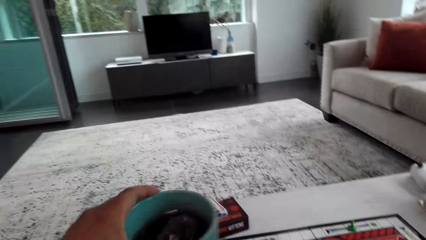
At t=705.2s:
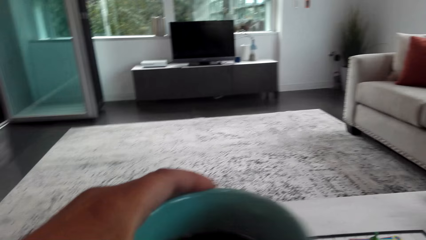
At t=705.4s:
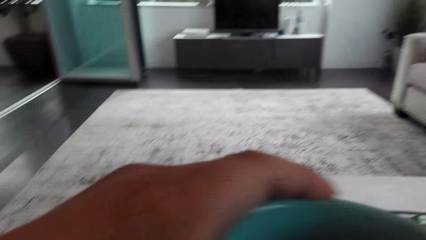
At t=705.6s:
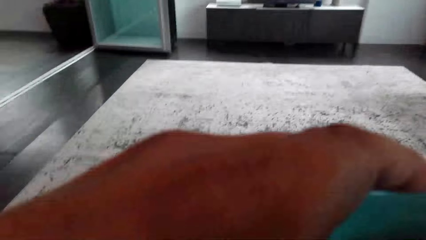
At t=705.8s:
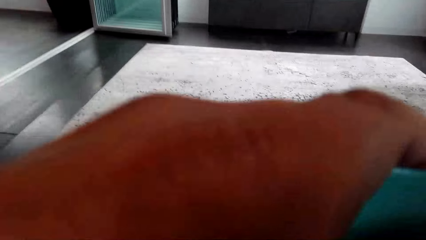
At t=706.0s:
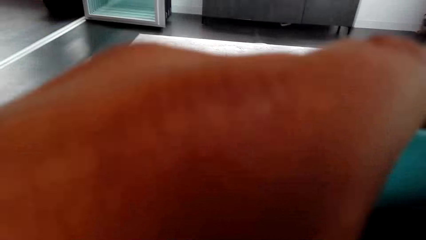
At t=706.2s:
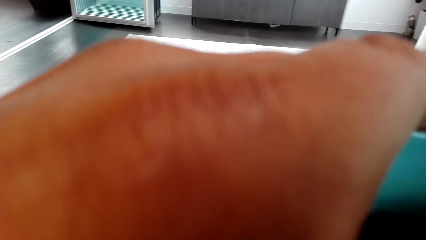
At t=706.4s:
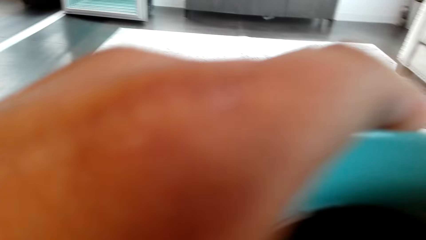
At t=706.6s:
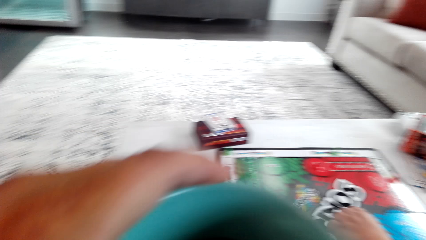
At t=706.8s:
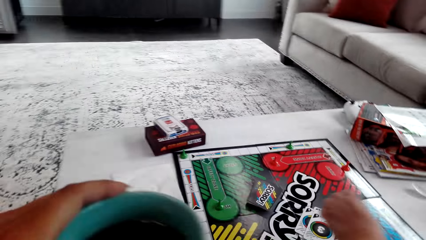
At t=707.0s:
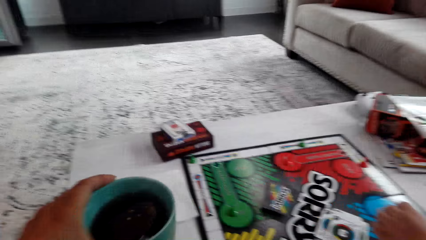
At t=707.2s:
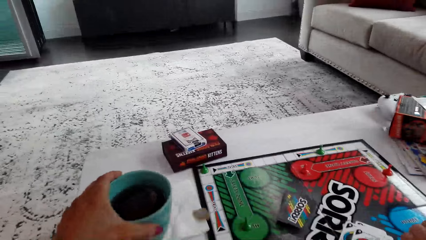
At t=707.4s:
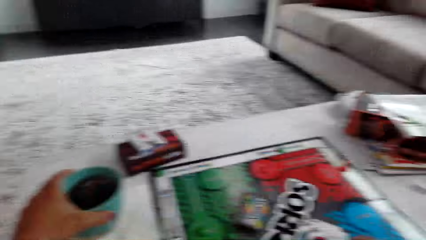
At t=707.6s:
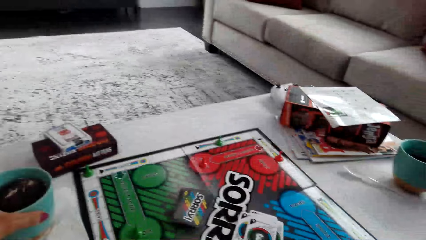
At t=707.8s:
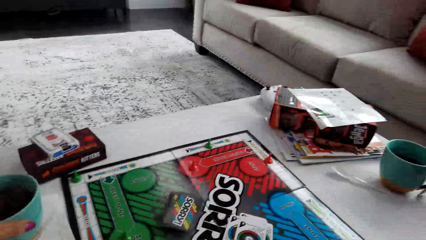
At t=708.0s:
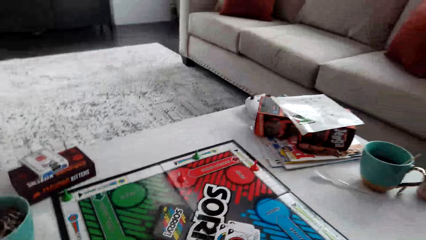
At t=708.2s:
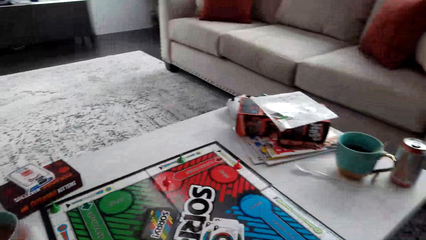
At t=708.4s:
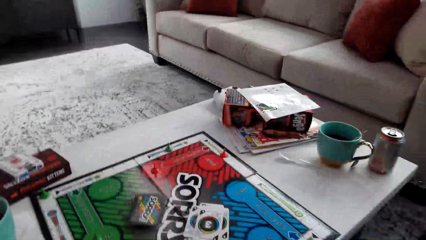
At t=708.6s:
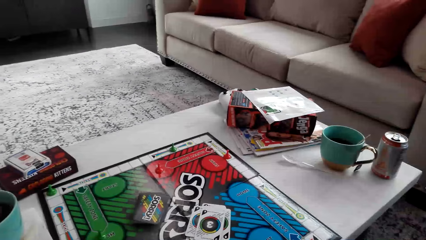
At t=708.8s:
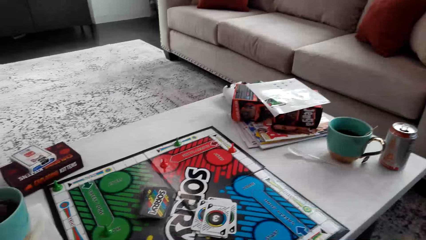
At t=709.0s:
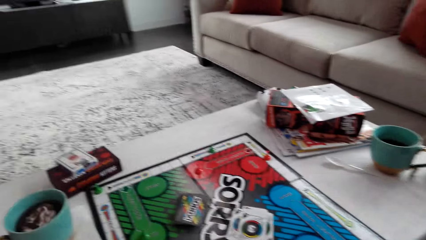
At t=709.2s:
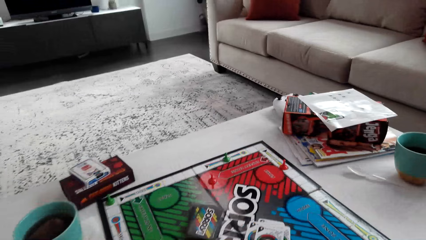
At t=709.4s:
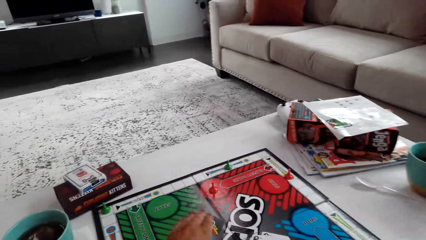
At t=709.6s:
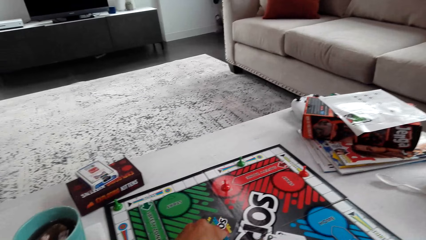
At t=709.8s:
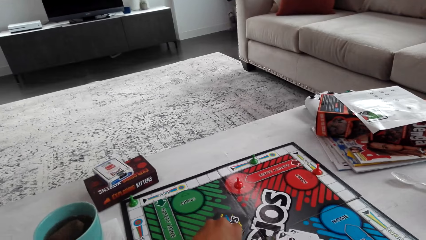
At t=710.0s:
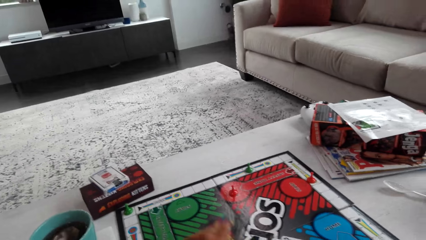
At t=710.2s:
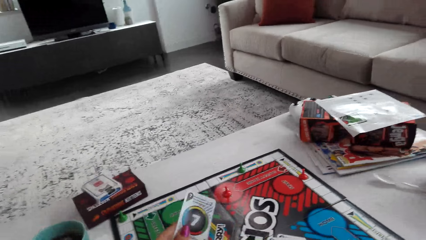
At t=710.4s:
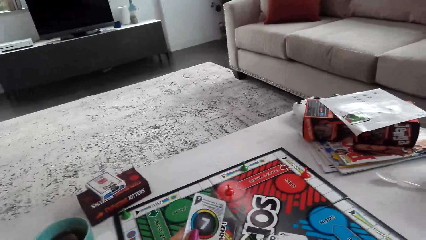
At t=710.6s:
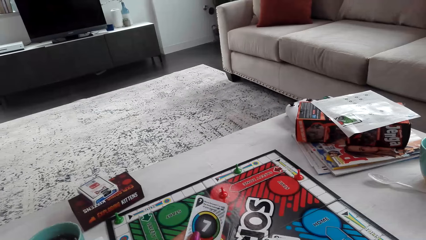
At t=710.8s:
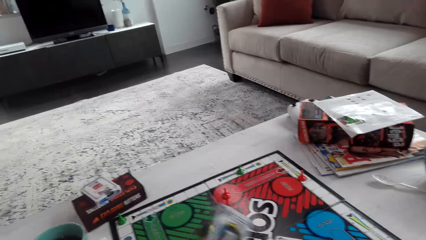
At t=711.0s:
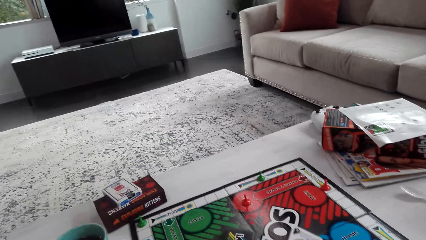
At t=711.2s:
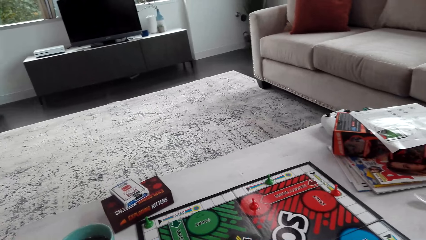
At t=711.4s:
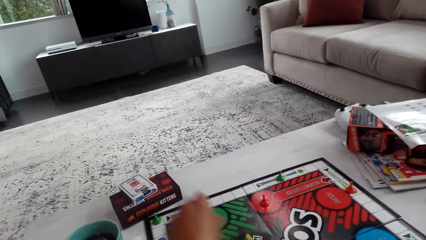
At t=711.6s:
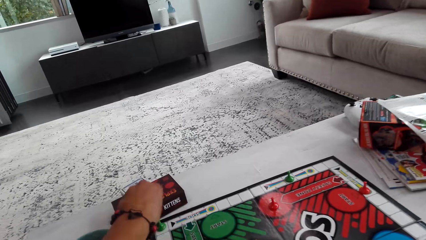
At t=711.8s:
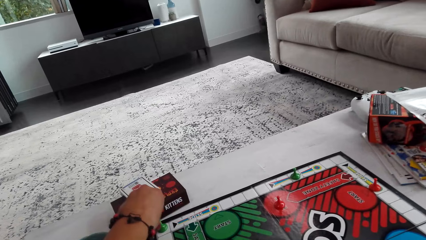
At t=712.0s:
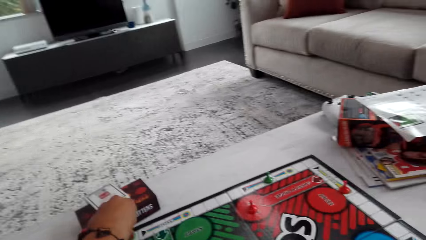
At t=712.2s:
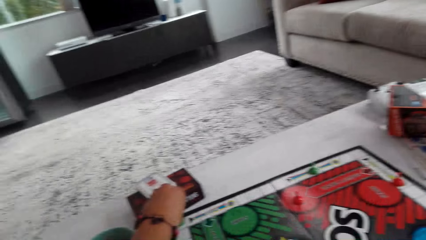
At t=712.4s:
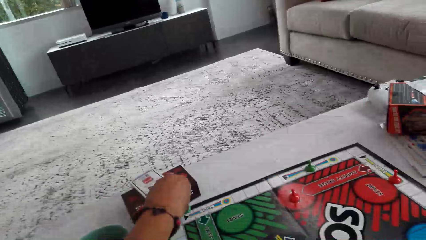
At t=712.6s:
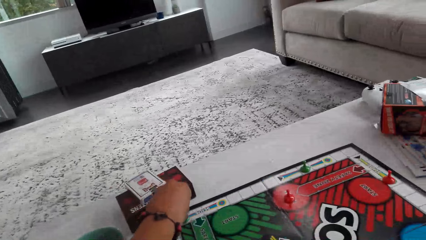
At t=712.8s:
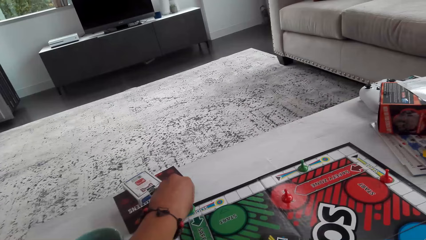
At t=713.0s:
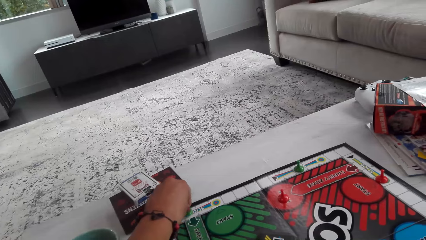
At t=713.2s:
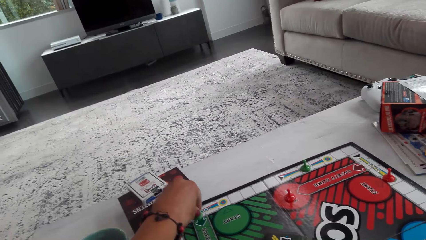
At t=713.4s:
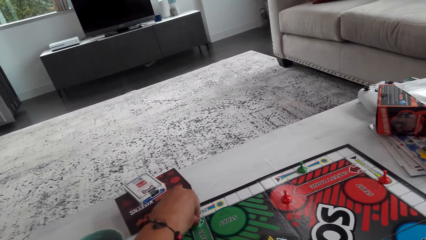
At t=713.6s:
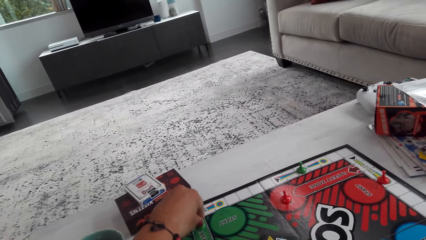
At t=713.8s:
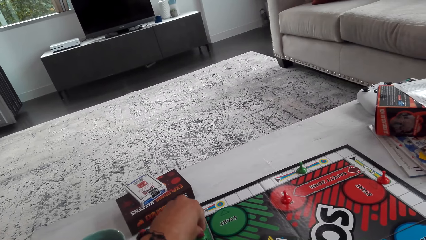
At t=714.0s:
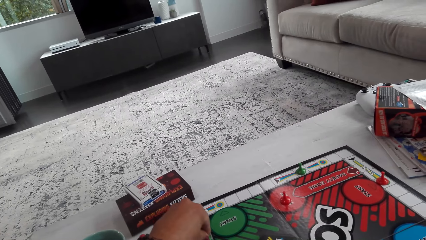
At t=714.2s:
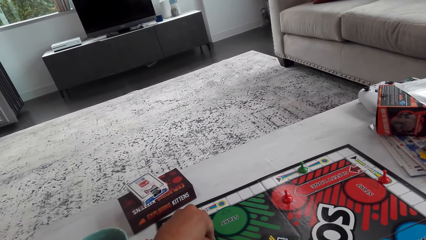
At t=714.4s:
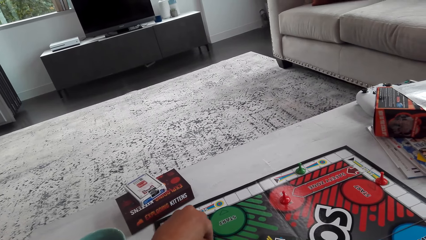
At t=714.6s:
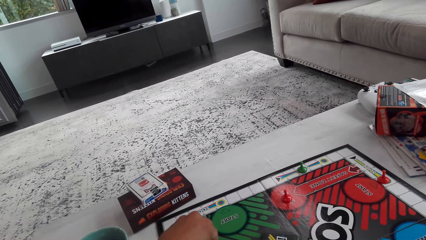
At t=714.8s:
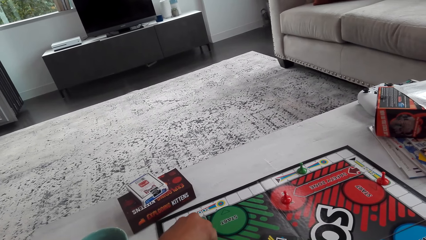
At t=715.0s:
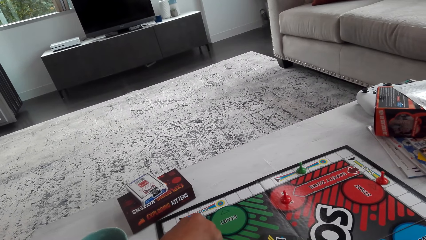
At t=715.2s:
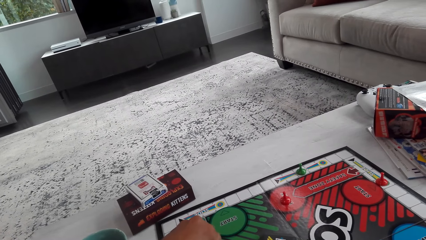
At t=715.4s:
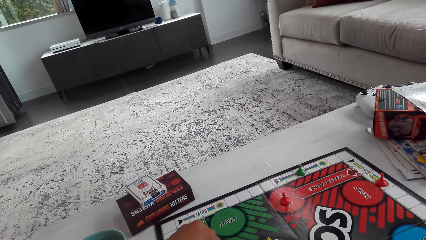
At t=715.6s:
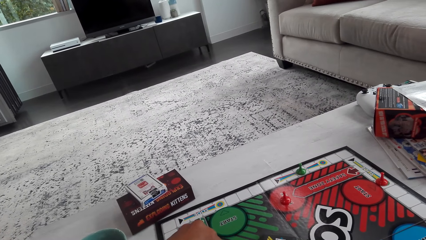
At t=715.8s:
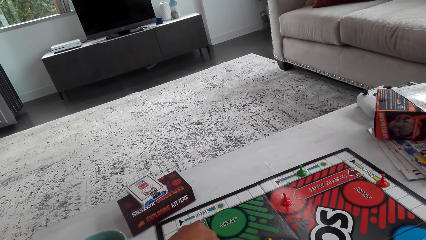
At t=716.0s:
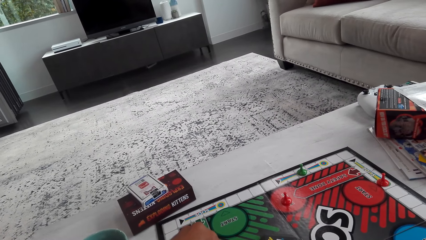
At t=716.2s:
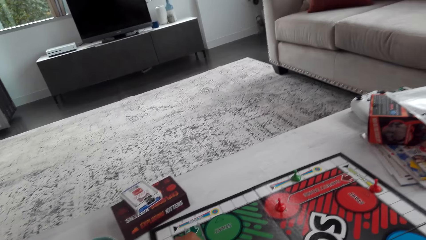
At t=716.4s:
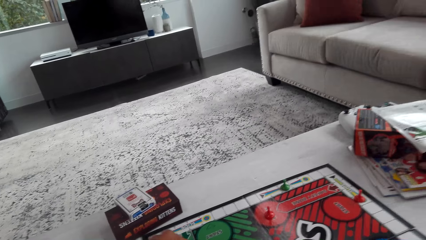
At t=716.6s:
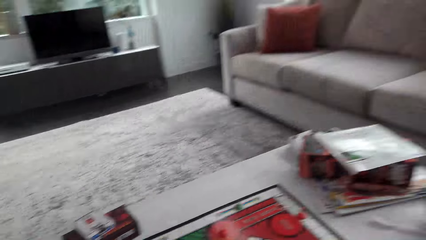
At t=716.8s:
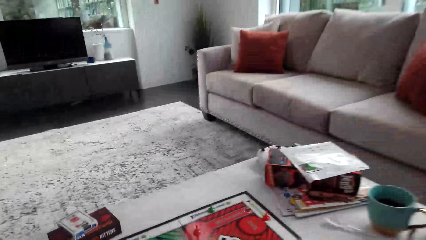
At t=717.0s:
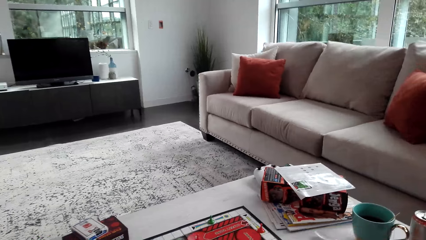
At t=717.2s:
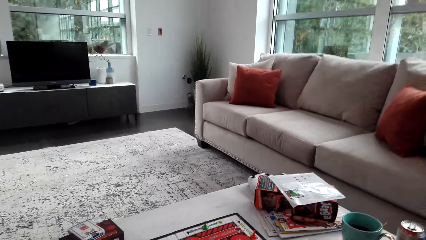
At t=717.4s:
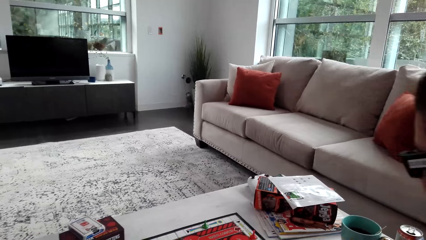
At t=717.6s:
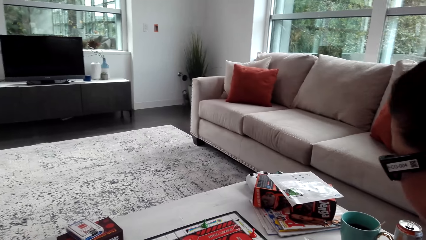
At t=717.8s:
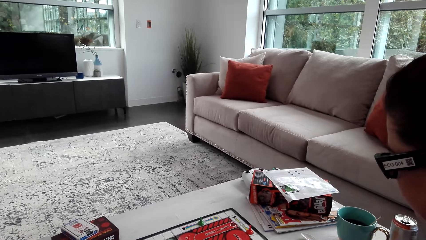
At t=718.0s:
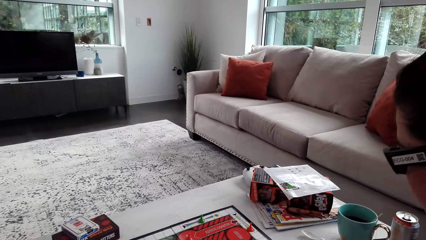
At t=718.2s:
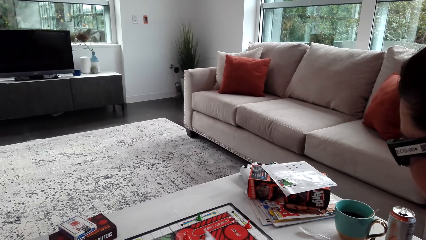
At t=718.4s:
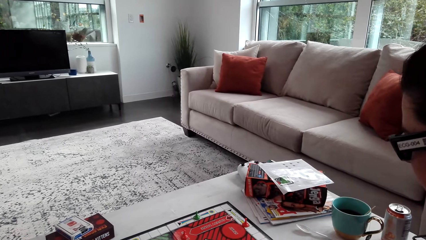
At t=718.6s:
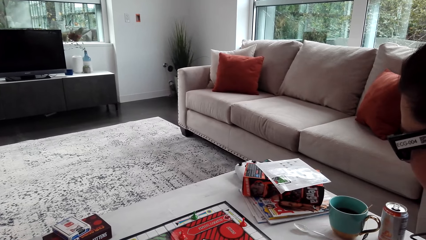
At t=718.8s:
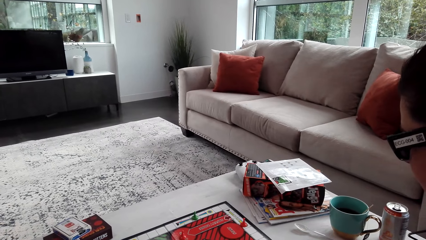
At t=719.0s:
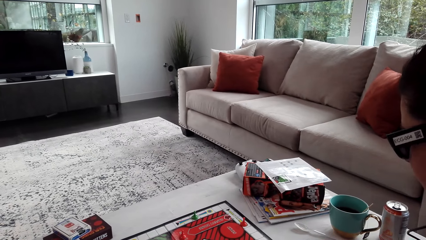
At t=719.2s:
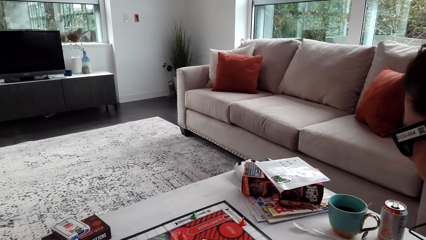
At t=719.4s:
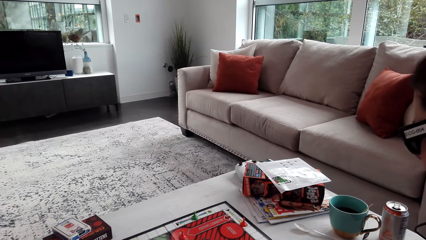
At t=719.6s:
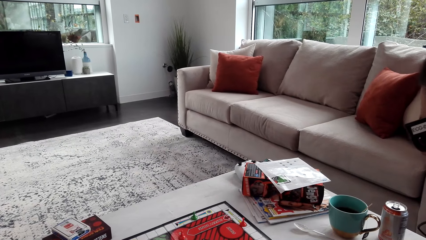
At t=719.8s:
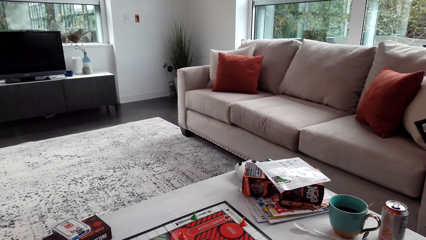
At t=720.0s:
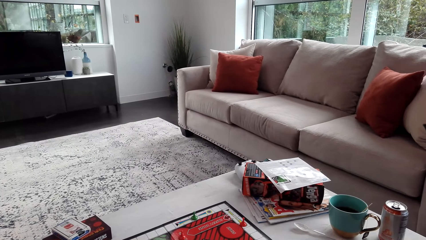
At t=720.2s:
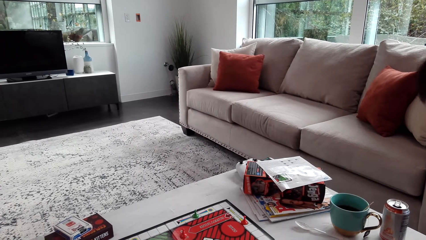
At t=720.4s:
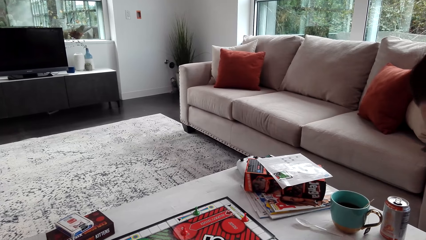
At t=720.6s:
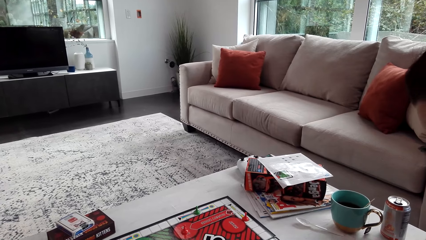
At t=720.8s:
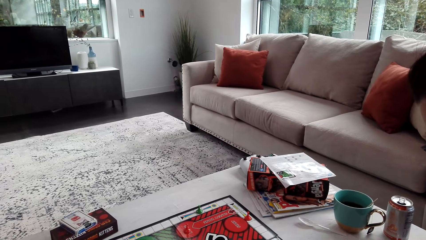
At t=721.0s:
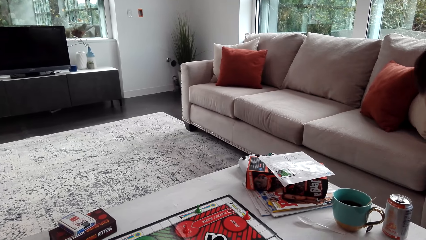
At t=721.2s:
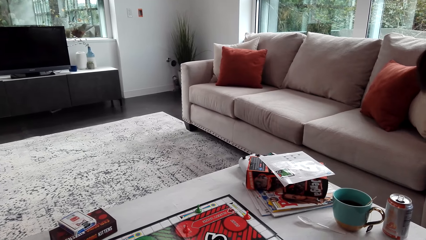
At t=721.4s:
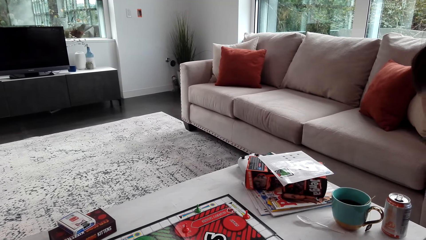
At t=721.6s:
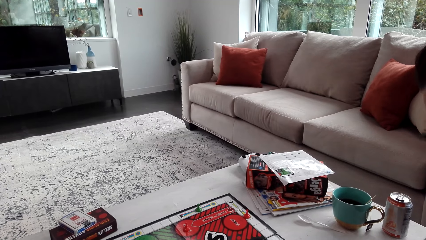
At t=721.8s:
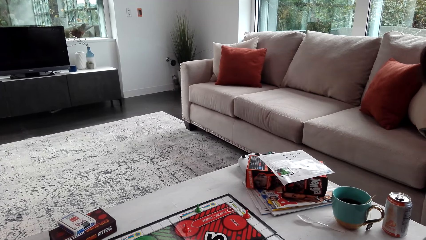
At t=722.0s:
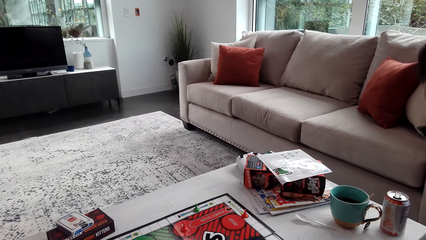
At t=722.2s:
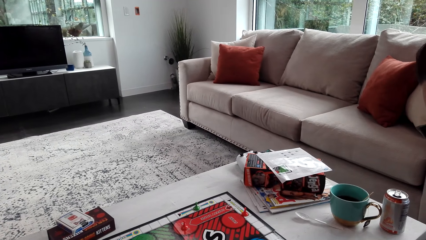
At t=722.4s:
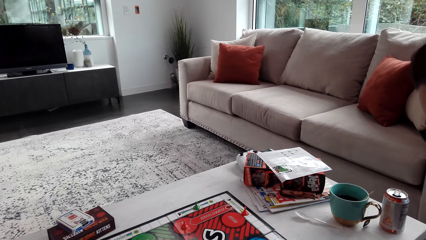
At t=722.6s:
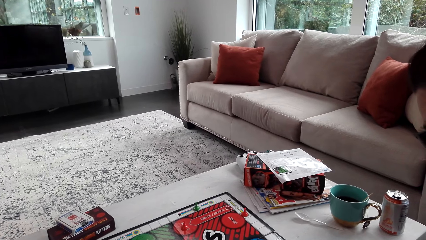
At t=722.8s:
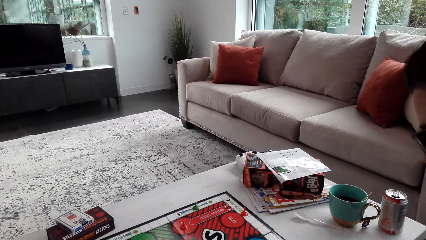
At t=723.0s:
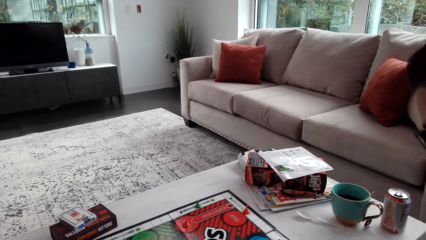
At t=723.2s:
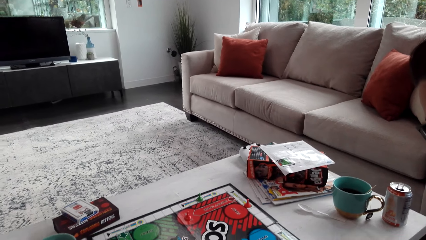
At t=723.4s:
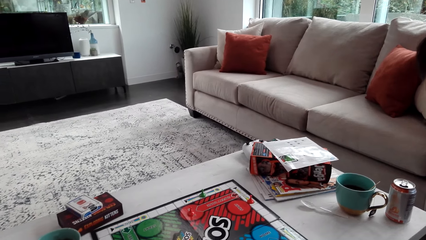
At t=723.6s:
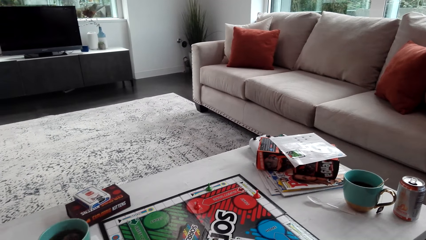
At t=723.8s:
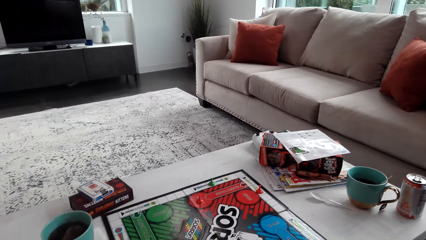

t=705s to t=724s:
The camera wearer picks up a mug of coffee. They sip on the tea. They put the cup back on the table. They pick up the card. They play the board game with a woman. They move the pawn.
